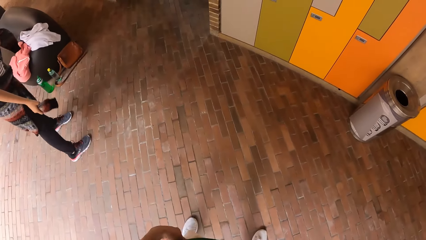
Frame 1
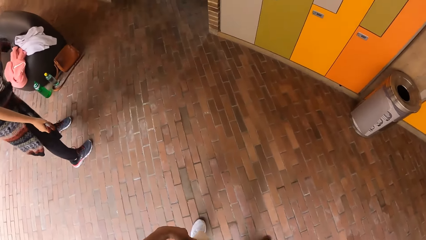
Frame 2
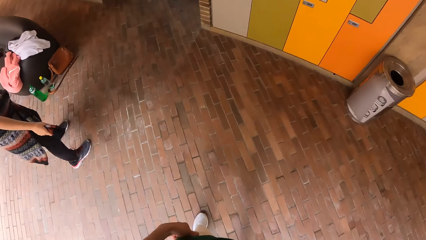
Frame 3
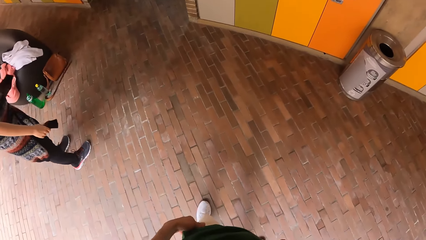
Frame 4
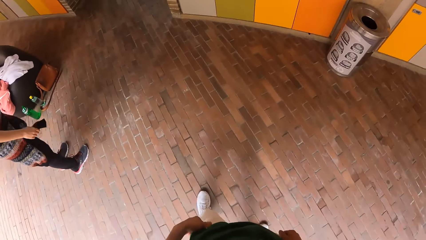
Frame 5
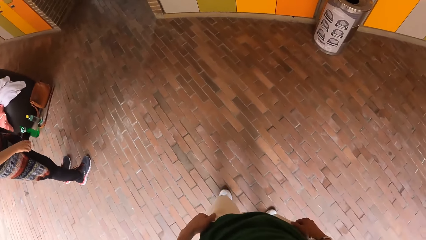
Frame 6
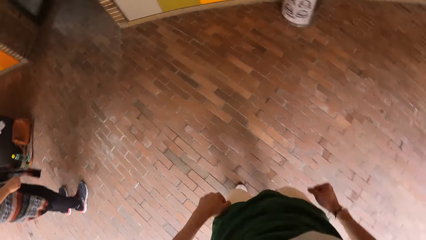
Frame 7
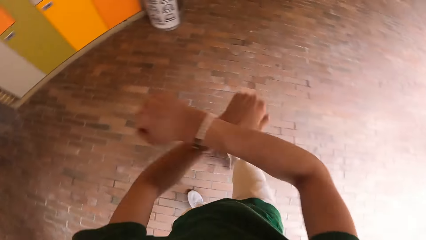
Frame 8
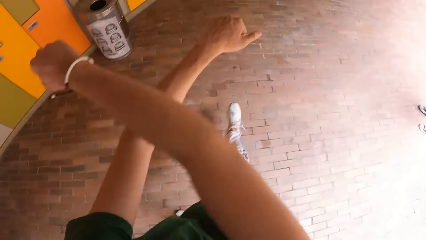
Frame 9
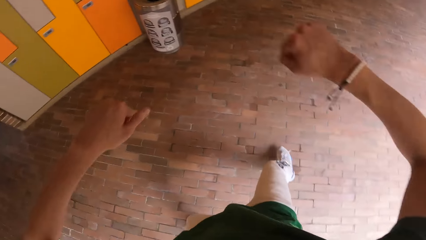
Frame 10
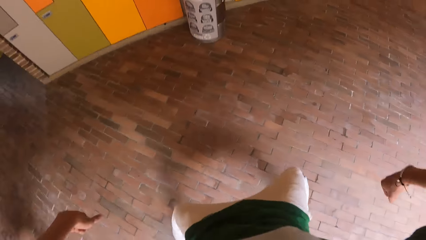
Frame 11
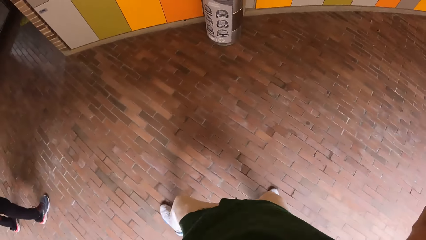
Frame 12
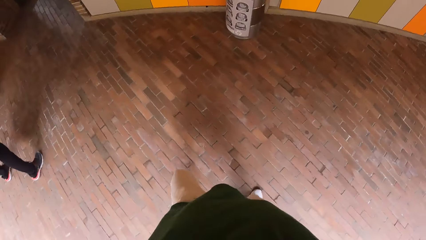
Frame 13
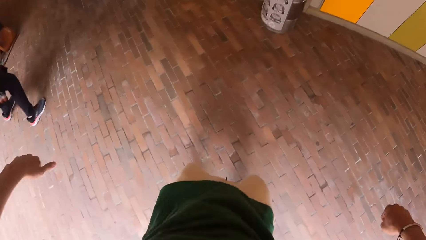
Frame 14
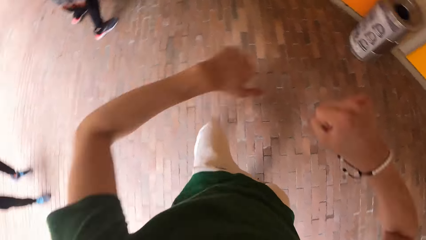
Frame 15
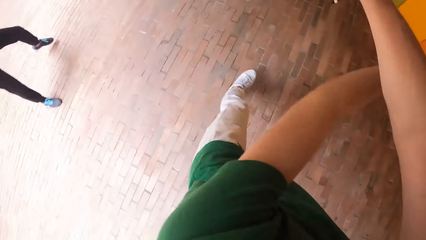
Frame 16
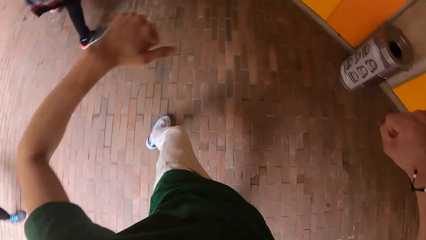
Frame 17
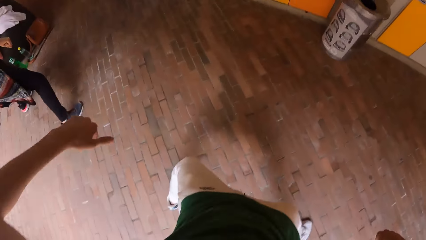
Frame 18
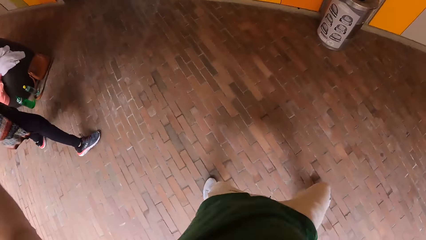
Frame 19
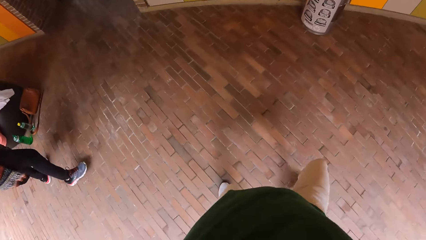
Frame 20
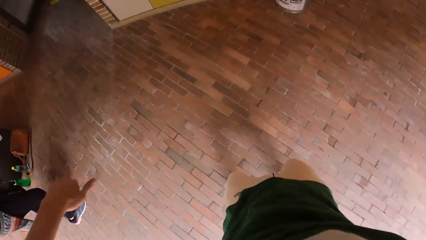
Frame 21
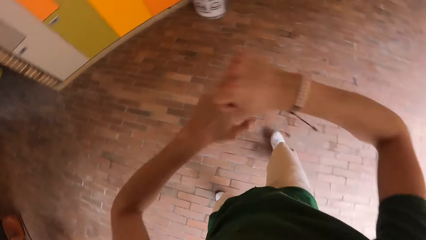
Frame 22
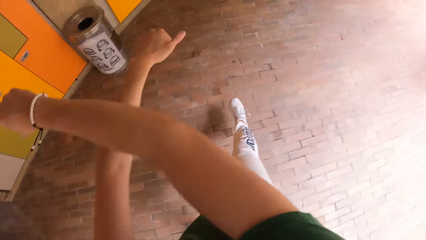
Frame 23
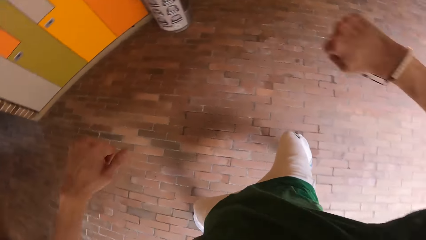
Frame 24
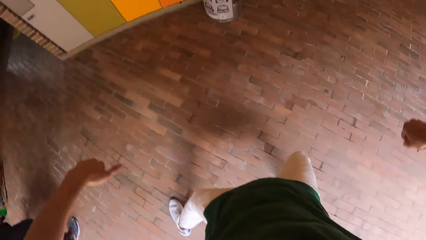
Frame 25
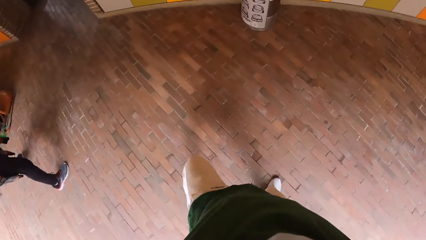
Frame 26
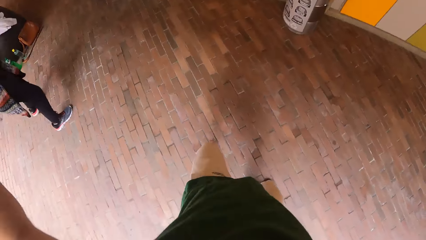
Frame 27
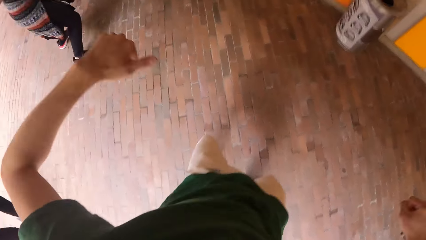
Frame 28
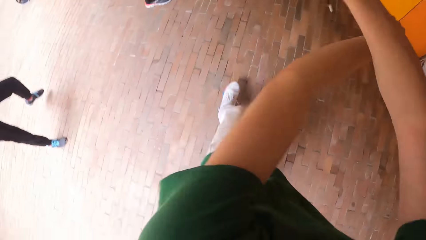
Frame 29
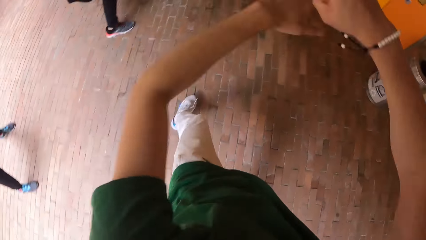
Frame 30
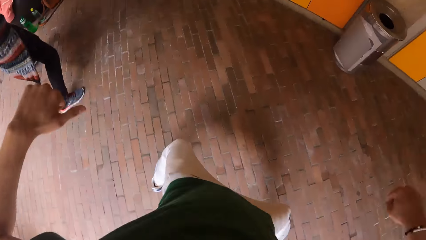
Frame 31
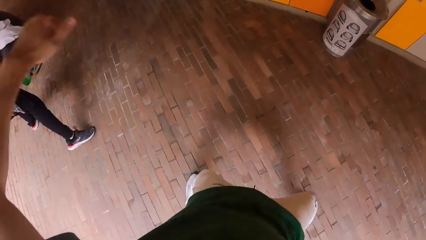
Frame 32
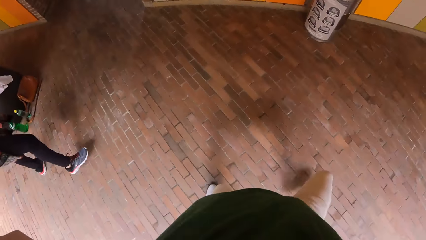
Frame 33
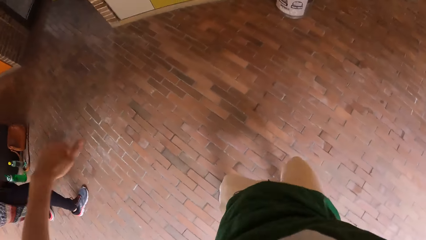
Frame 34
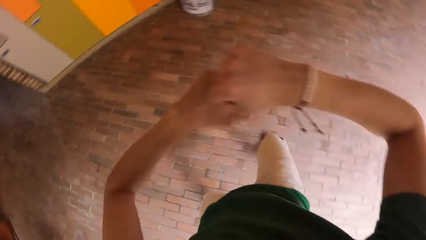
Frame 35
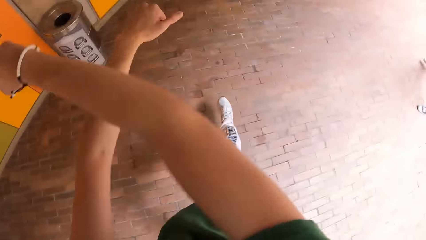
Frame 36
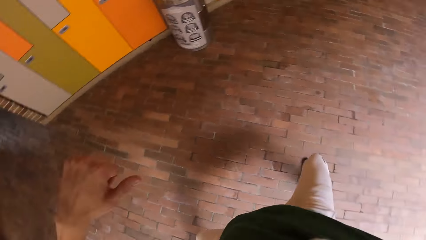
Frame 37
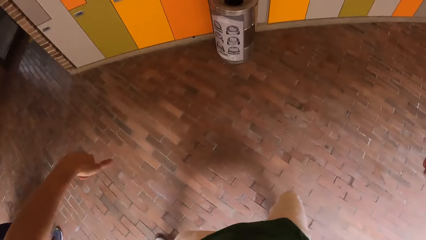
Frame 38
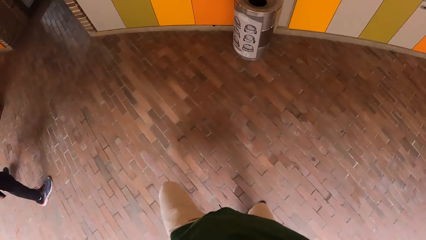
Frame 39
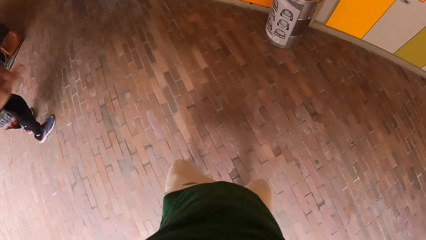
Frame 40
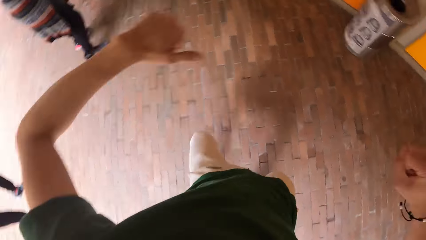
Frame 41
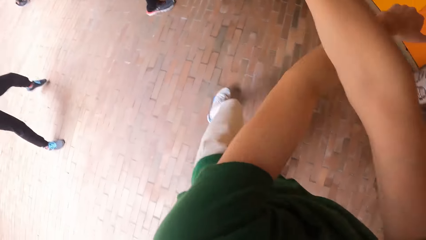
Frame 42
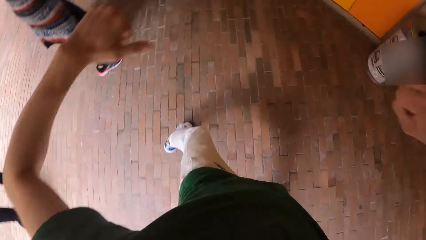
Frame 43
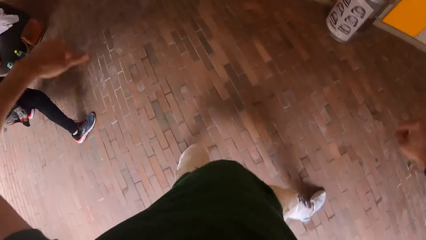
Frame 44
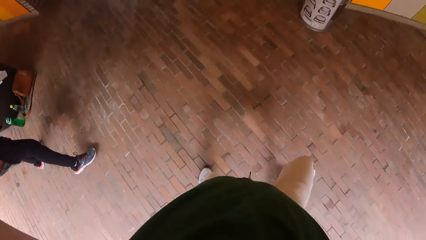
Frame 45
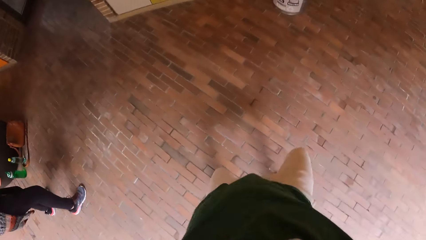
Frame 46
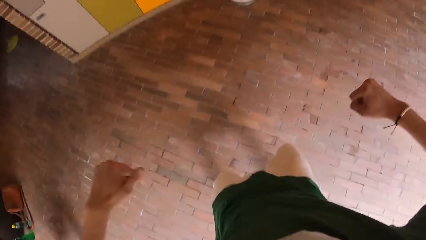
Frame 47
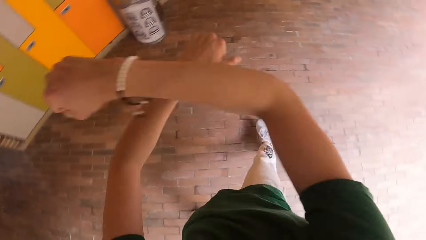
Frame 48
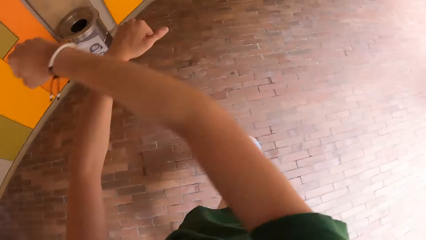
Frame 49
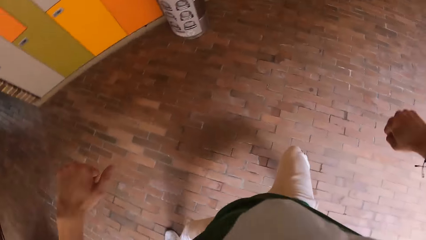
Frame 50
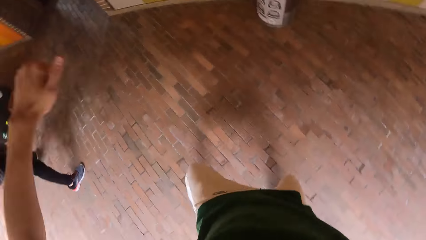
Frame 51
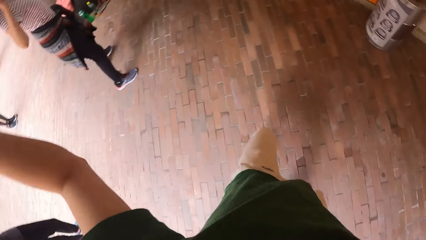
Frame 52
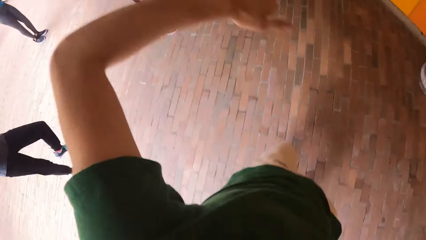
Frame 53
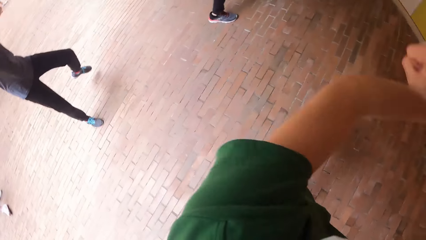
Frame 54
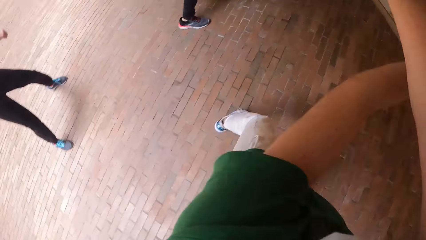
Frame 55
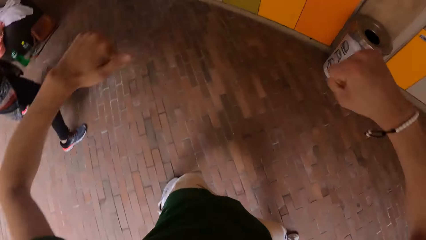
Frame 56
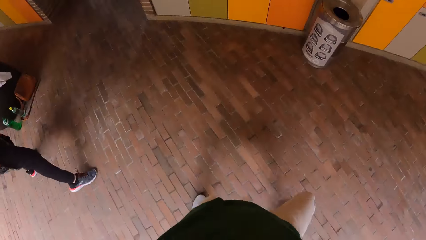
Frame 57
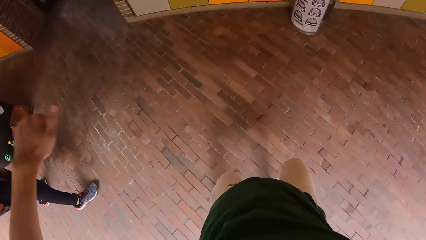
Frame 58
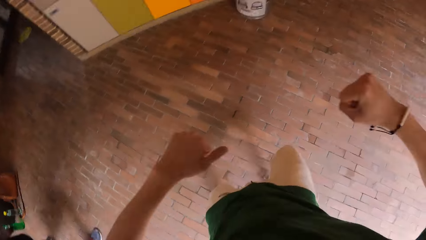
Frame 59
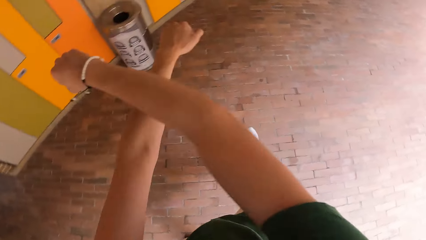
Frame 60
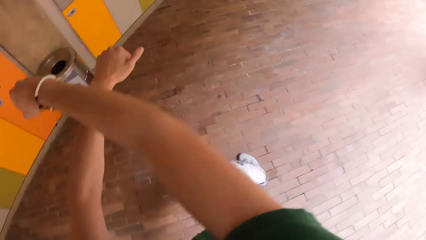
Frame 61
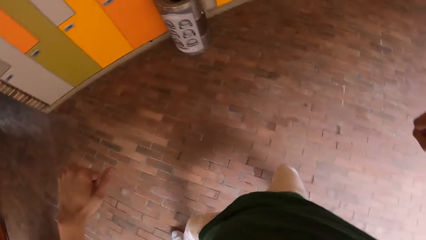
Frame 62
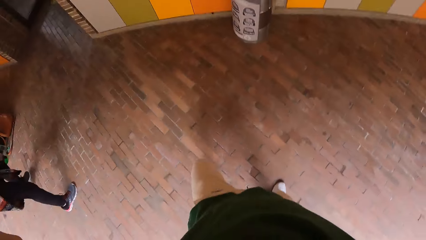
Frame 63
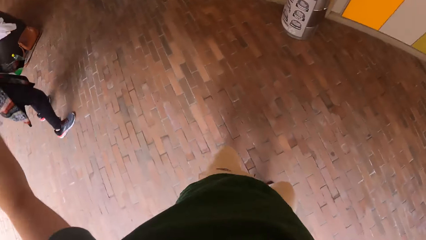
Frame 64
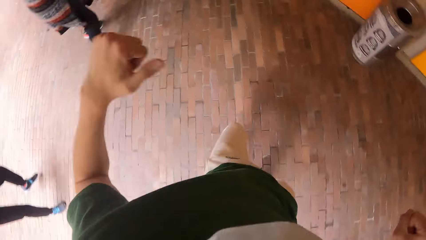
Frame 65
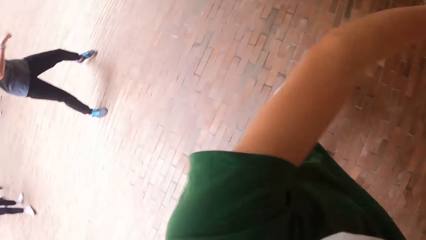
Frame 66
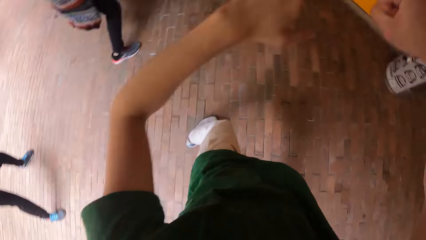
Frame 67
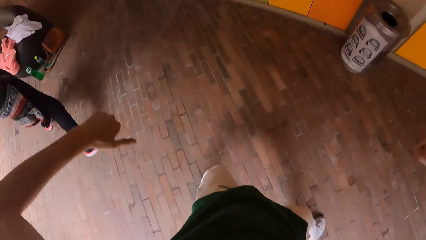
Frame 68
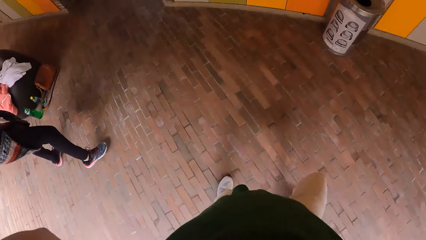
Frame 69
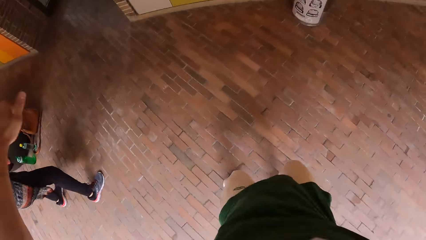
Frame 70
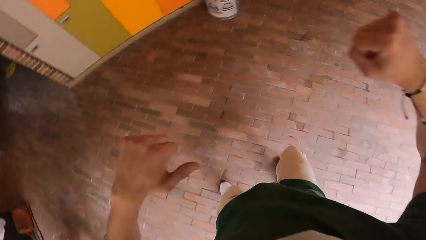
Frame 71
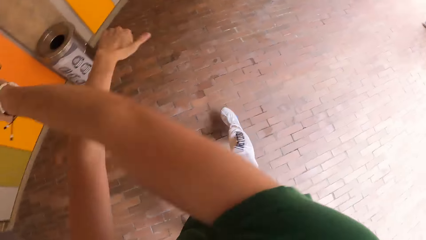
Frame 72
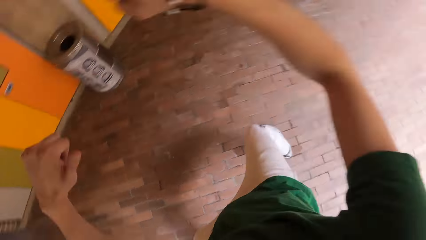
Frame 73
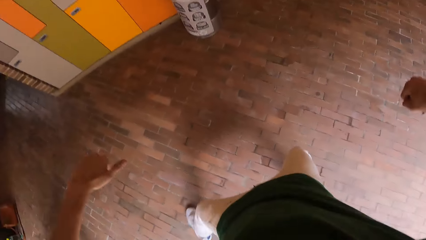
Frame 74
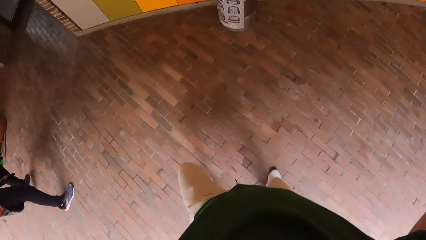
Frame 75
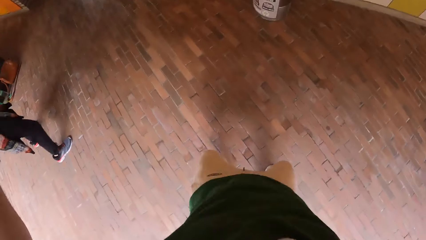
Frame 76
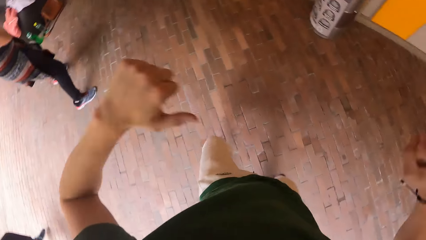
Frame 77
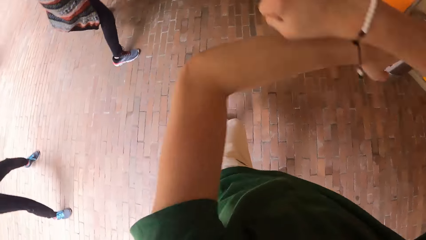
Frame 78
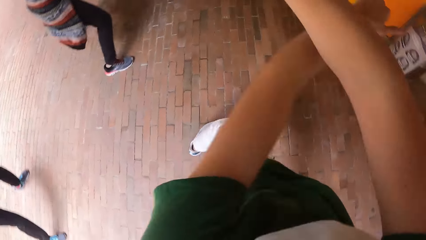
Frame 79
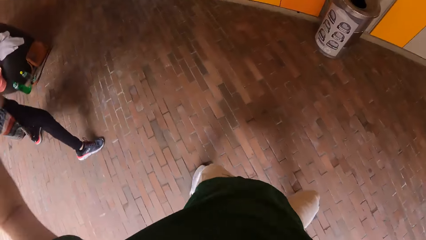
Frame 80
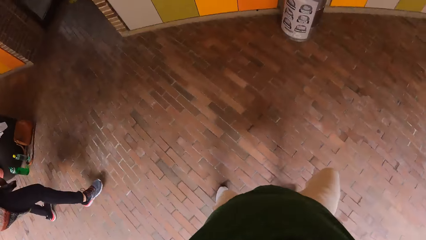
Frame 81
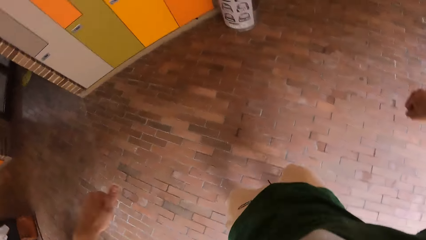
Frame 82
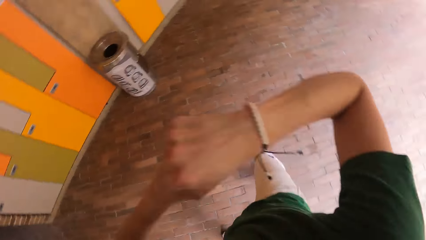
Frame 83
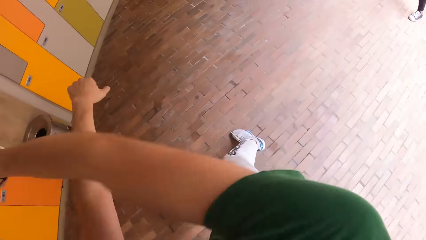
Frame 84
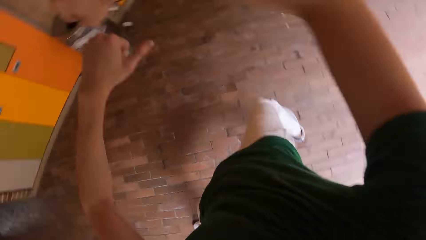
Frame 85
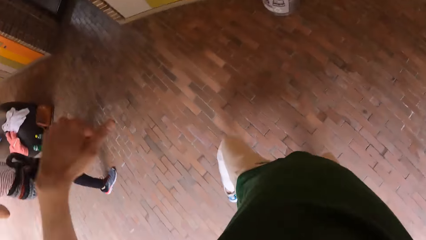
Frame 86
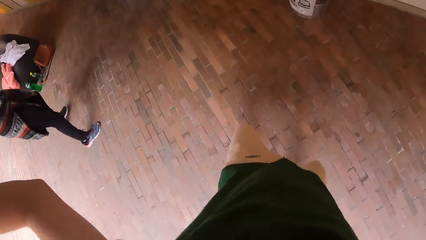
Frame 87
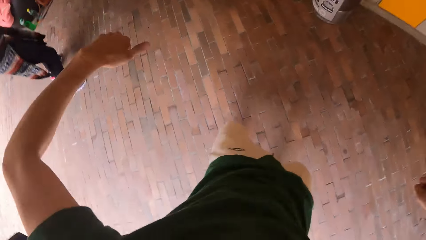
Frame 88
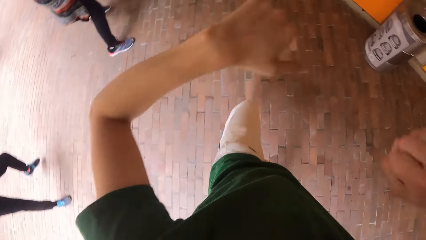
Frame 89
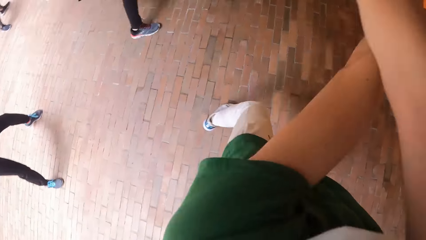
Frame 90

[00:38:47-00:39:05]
The camera wearer adjusts his left trouser with his left hand. He looks forward and dances in the studio.
